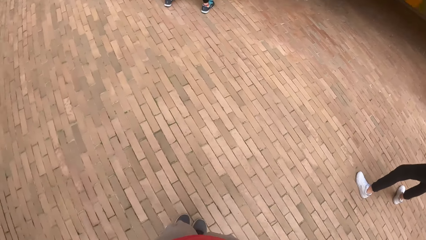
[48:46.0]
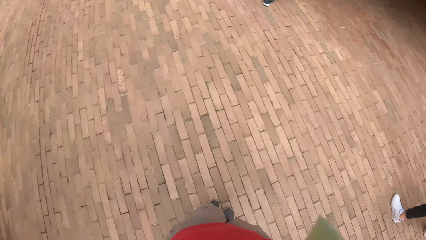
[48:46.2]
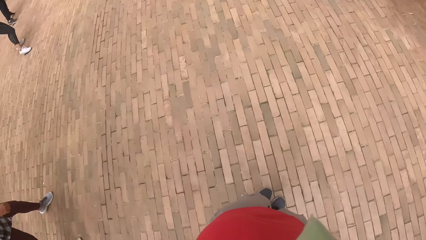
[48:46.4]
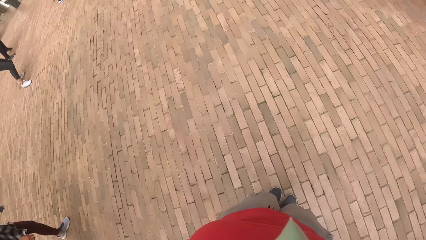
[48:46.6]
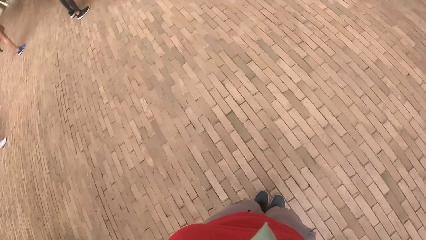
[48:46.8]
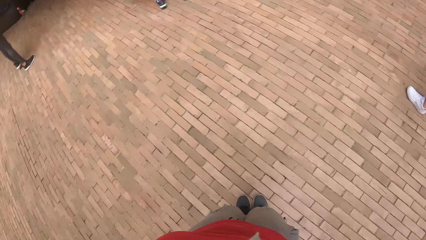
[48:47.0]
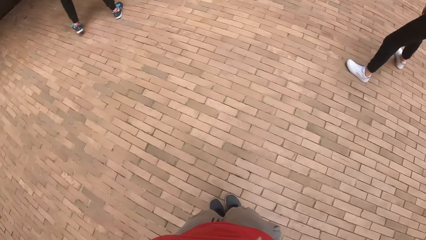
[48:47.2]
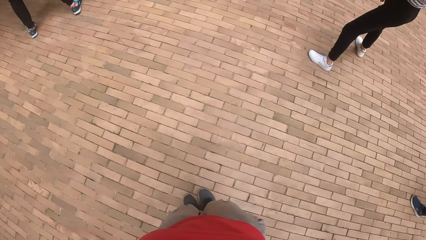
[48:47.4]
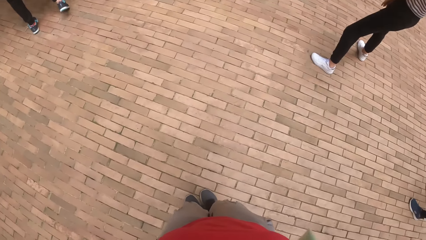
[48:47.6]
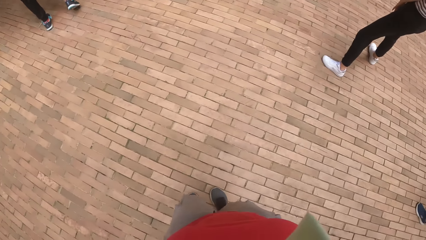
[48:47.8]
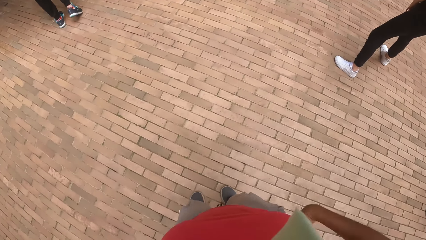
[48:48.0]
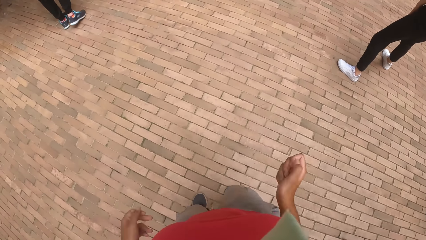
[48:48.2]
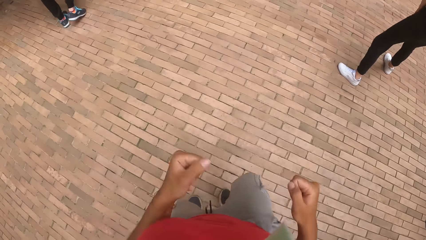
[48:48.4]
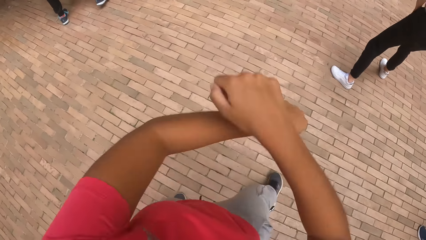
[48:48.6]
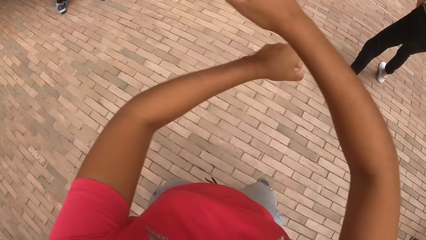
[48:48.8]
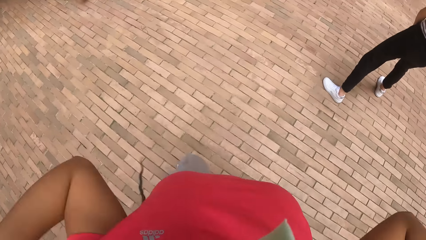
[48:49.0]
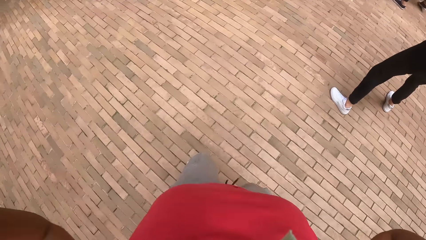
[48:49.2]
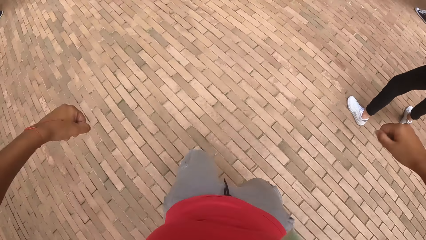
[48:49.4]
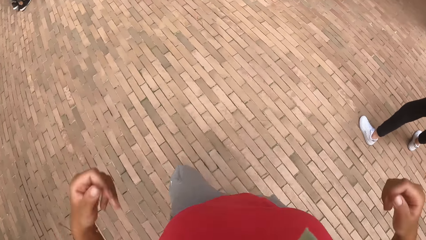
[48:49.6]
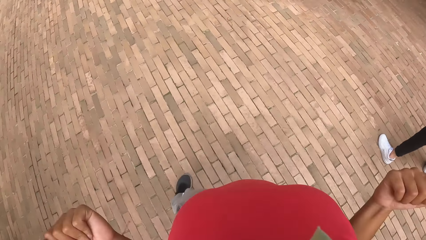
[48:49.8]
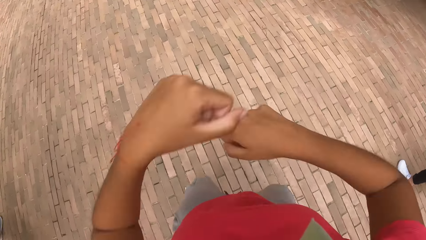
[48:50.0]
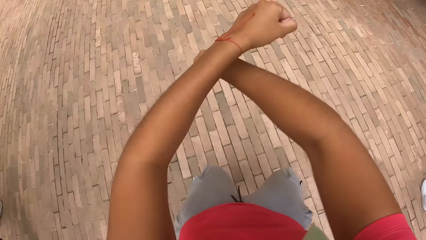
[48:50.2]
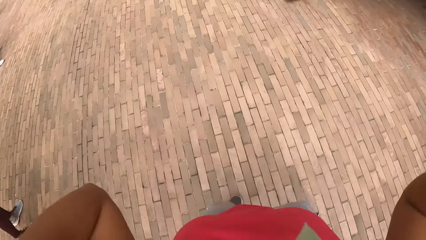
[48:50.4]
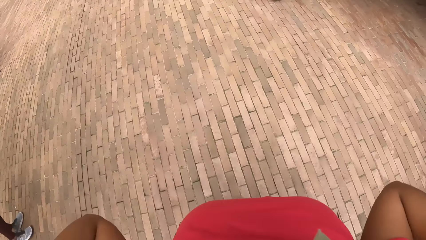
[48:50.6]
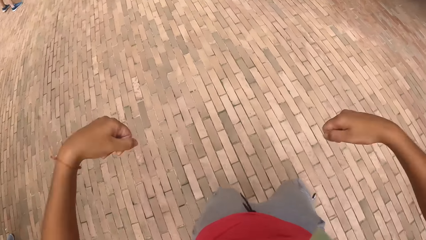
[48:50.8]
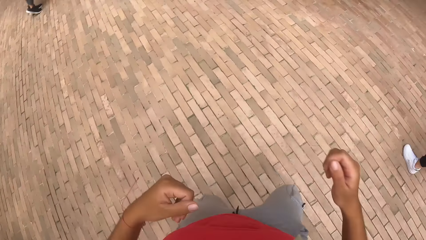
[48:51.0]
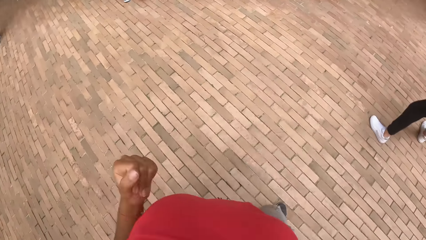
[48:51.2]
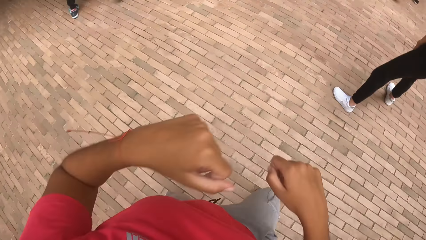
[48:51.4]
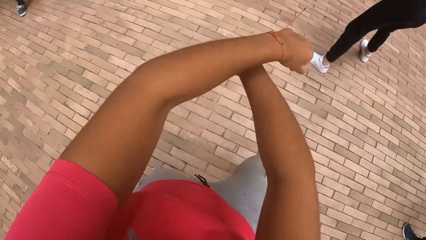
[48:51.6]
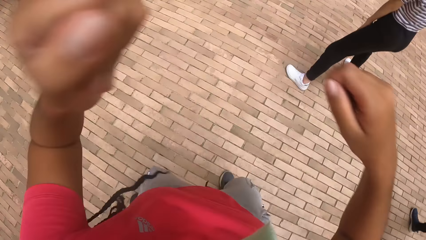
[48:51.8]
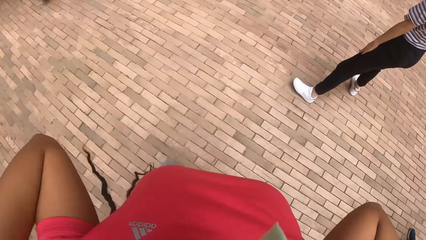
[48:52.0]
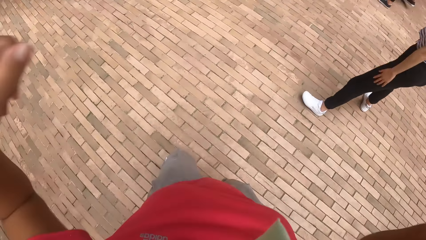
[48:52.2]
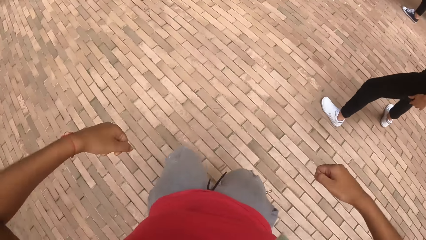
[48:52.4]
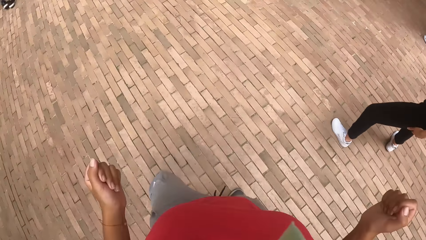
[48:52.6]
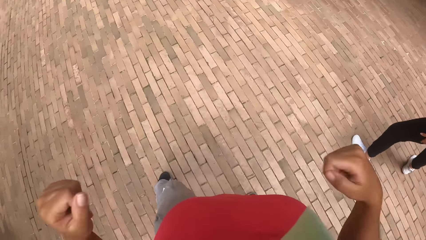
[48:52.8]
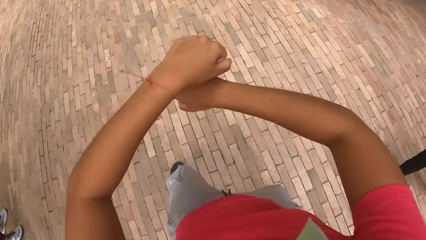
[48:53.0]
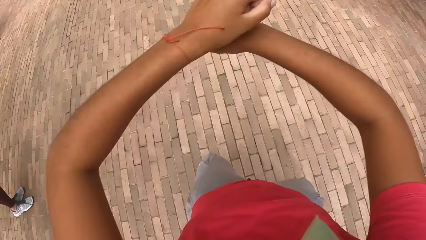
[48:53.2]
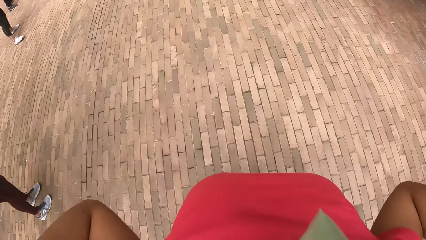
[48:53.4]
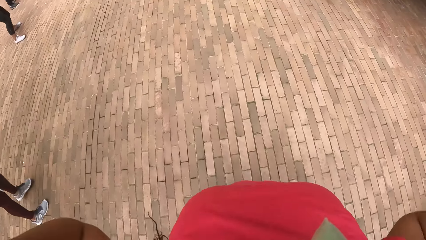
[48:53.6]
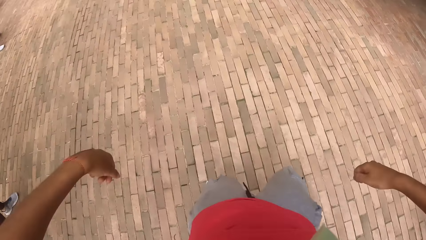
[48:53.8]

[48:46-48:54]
The camera wearer dances.

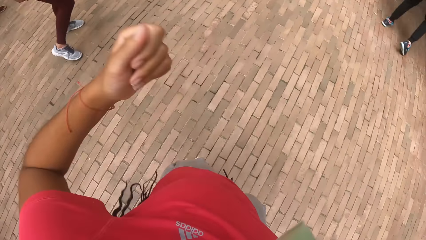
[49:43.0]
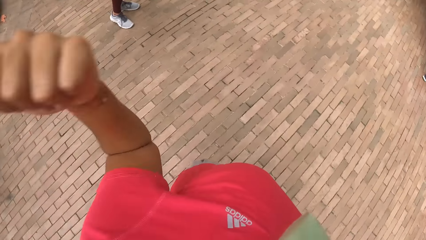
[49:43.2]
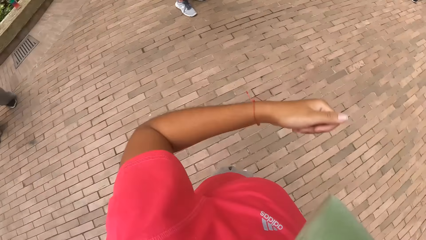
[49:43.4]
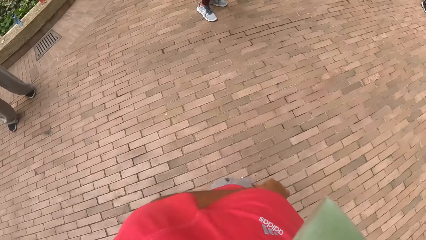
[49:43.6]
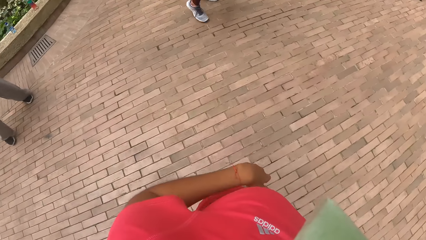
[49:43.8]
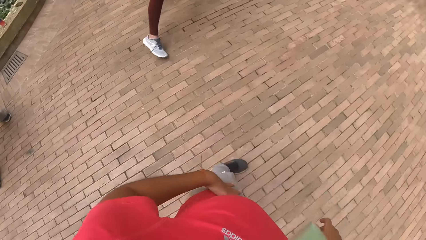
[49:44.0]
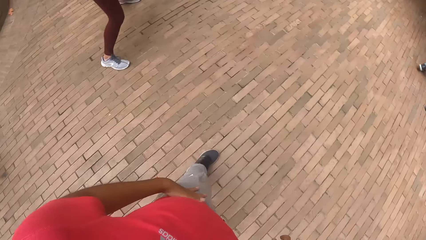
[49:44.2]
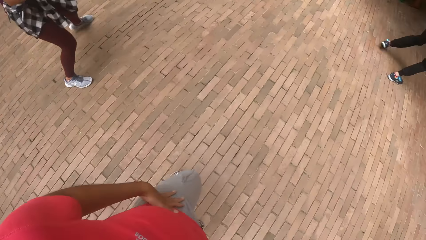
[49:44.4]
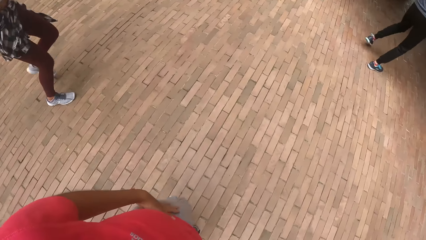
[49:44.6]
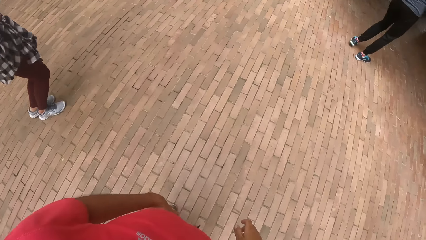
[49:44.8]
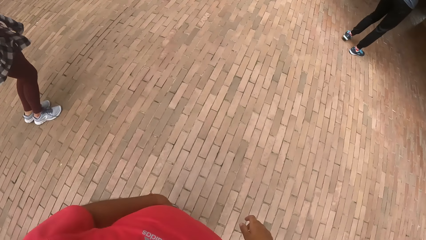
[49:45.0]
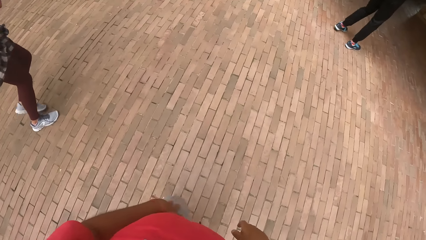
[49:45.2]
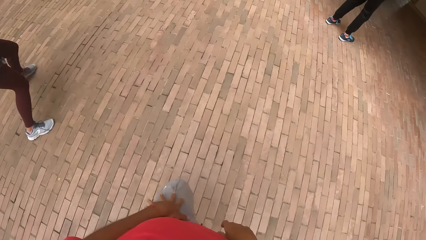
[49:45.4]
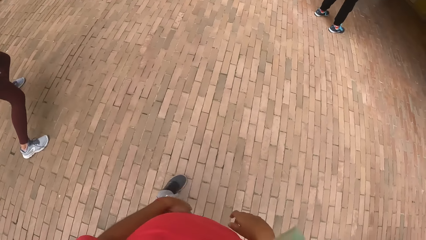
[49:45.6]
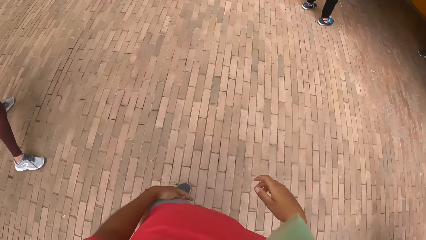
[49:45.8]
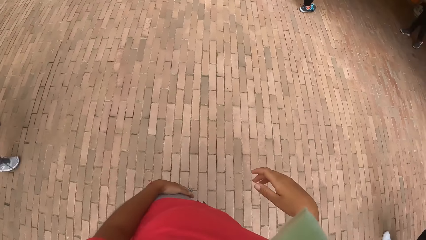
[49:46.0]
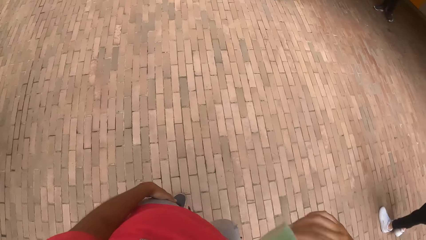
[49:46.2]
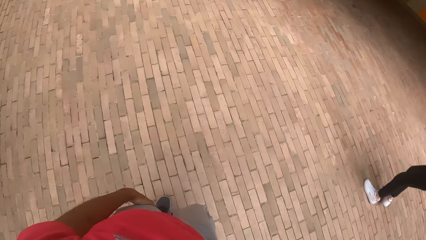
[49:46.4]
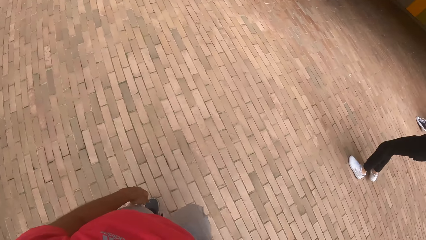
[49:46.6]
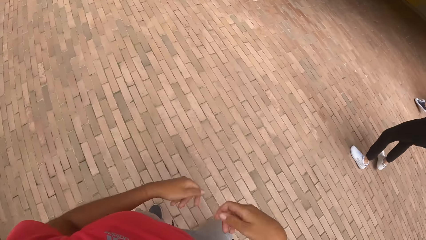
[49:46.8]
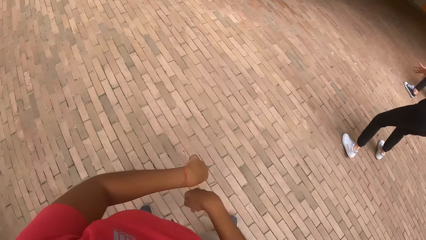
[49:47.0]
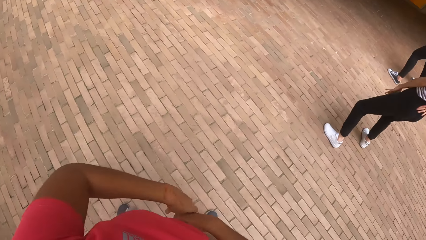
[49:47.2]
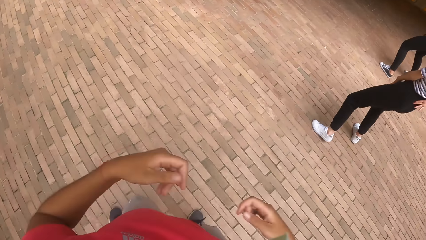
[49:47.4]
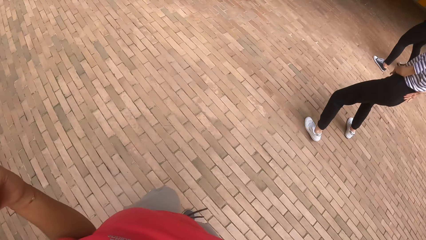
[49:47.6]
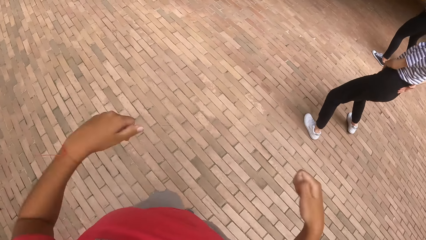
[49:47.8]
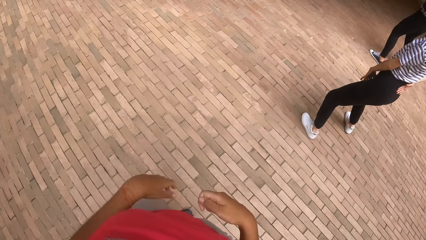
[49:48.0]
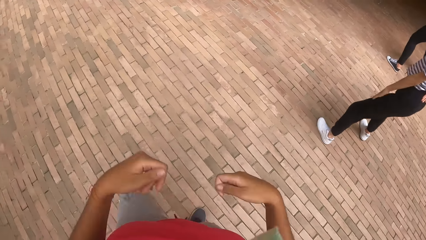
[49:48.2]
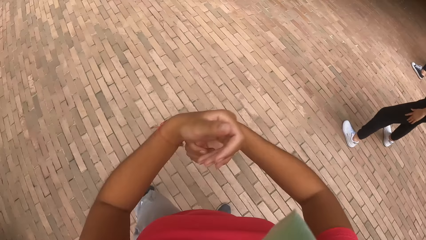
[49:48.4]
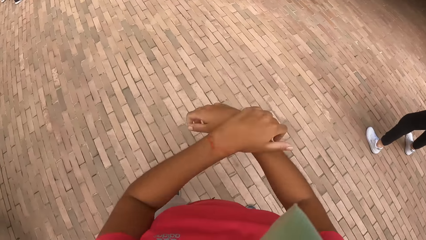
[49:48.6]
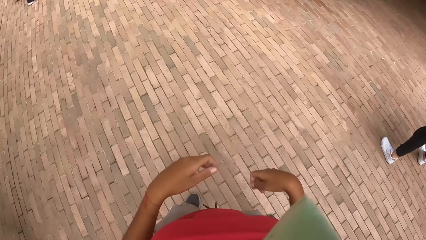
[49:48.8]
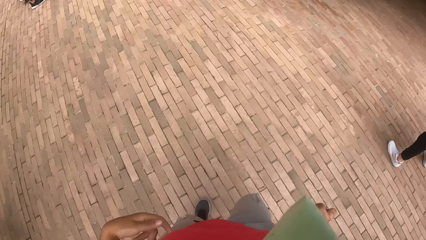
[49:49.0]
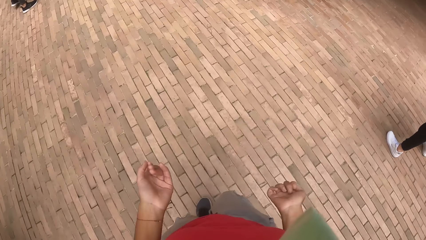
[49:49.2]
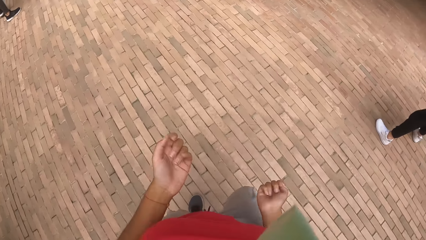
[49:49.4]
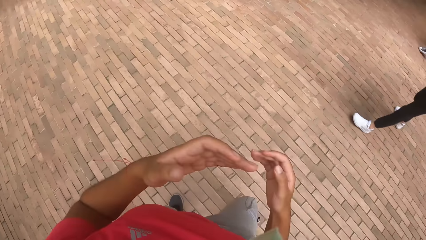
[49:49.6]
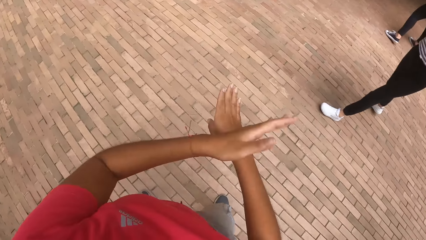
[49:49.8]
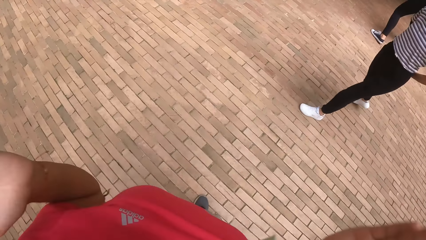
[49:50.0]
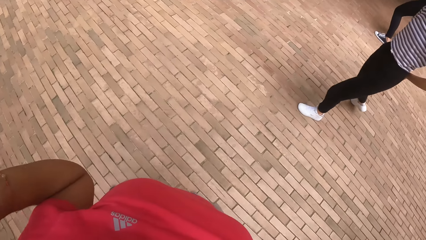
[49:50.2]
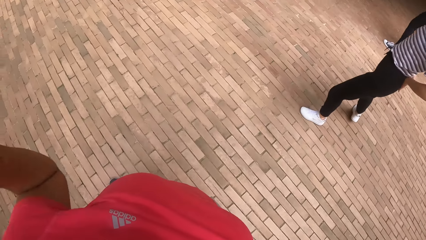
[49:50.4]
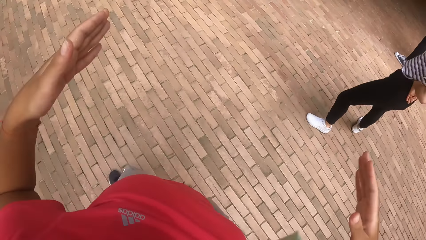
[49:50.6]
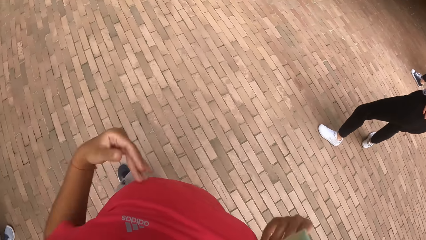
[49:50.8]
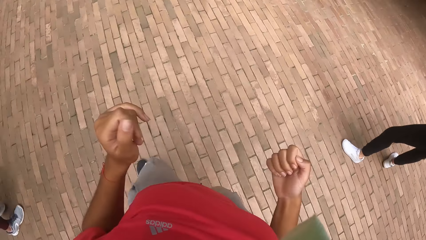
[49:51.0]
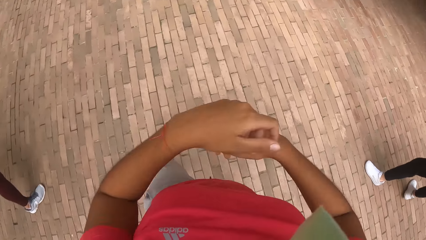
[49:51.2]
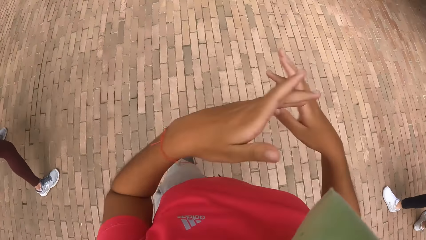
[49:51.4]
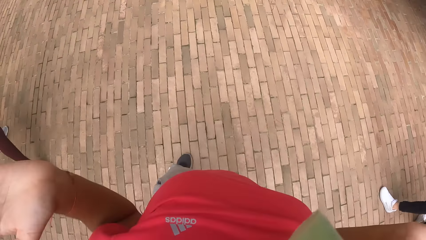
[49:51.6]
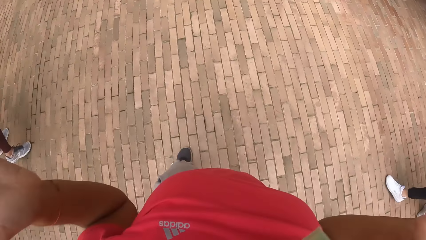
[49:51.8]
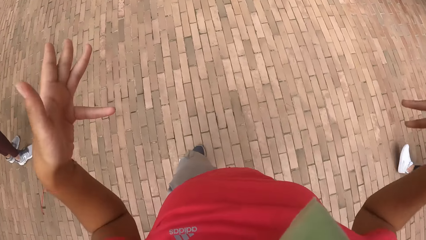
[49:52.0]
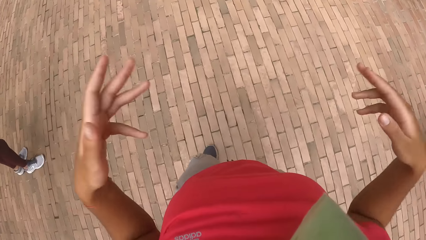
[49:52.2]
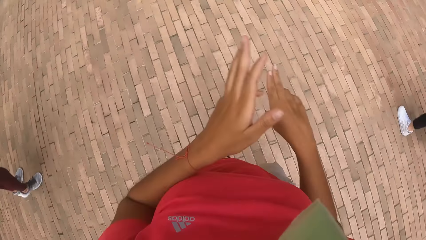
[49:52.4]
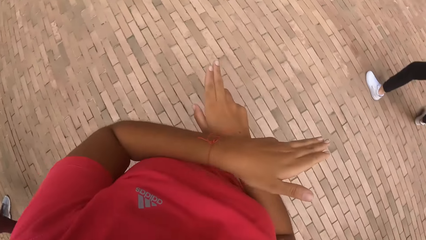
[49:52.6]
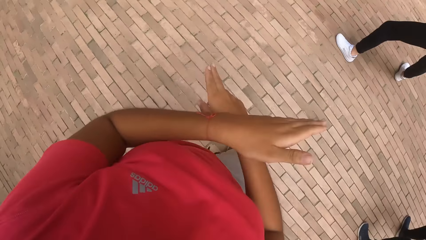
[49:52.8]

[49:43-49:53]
The camera wearer touches her laps. She stops to dance. She starts to dance.
